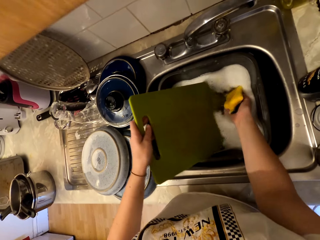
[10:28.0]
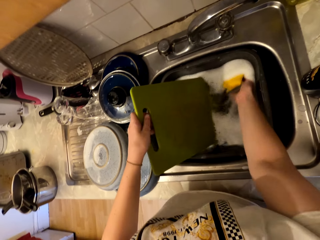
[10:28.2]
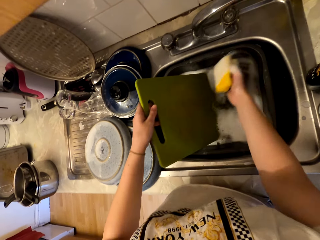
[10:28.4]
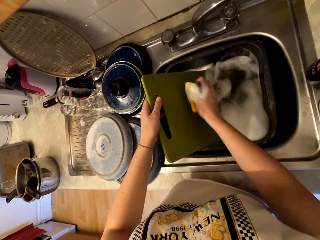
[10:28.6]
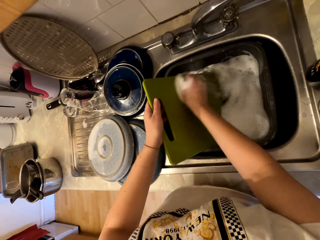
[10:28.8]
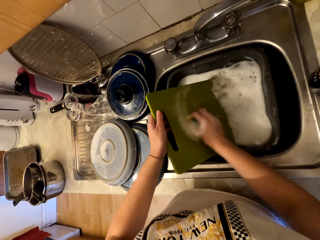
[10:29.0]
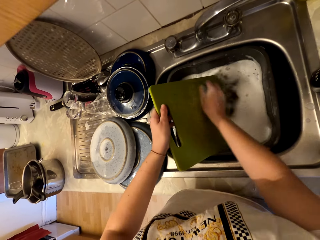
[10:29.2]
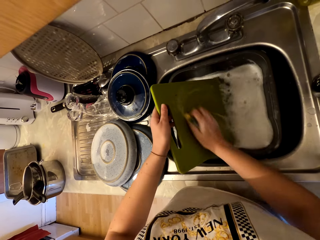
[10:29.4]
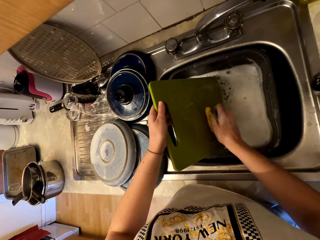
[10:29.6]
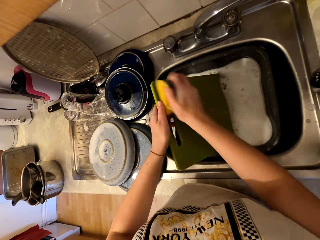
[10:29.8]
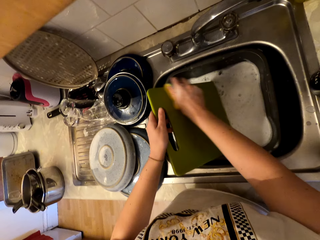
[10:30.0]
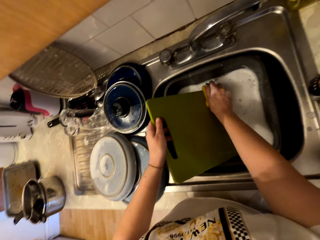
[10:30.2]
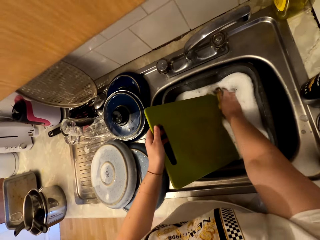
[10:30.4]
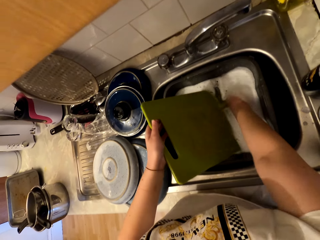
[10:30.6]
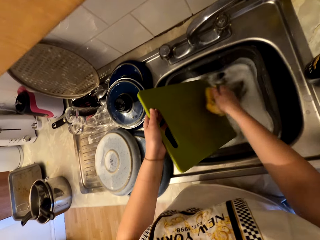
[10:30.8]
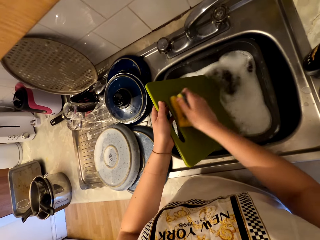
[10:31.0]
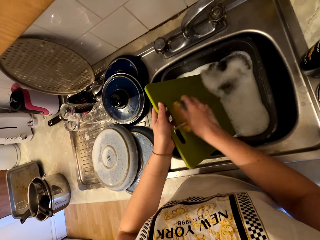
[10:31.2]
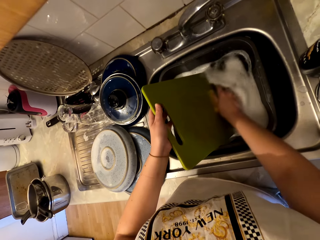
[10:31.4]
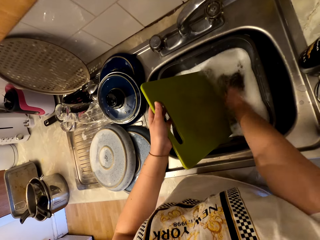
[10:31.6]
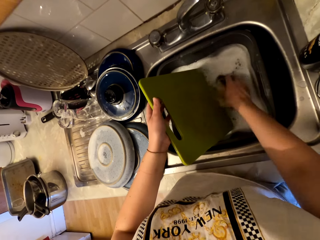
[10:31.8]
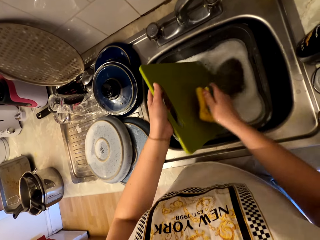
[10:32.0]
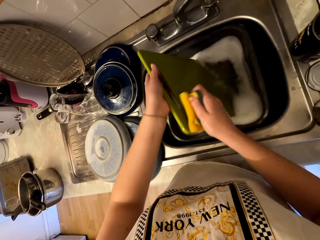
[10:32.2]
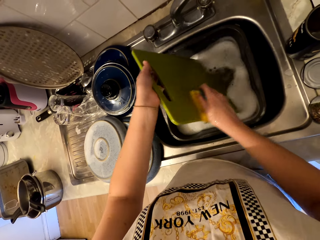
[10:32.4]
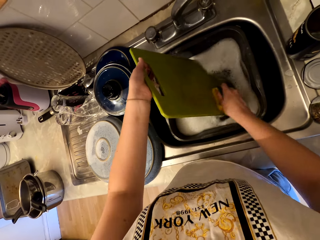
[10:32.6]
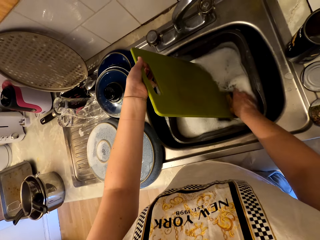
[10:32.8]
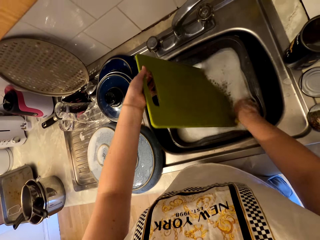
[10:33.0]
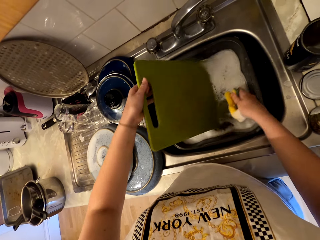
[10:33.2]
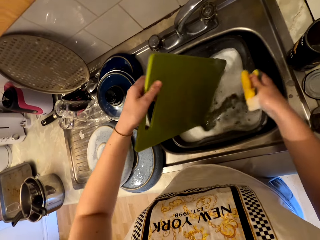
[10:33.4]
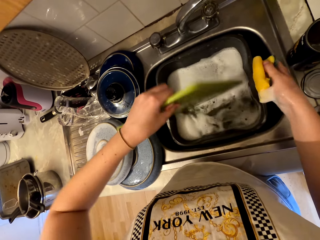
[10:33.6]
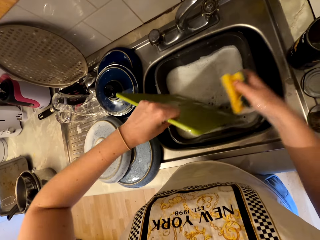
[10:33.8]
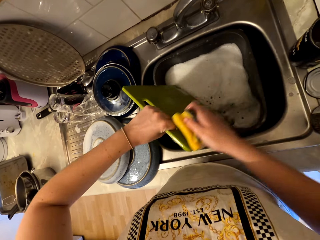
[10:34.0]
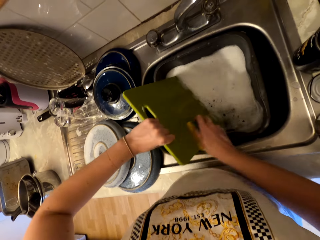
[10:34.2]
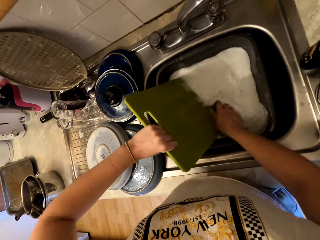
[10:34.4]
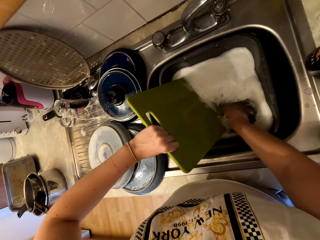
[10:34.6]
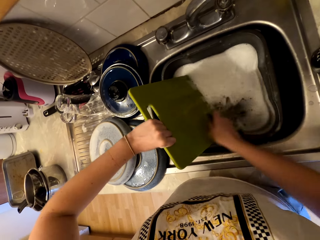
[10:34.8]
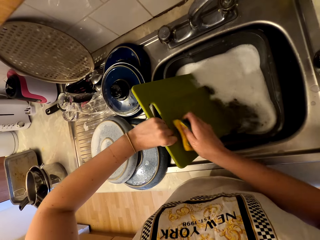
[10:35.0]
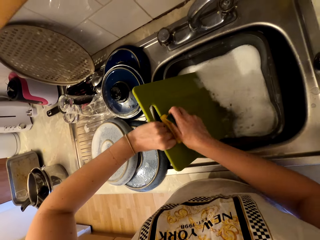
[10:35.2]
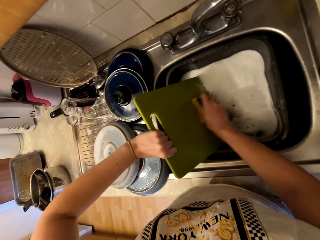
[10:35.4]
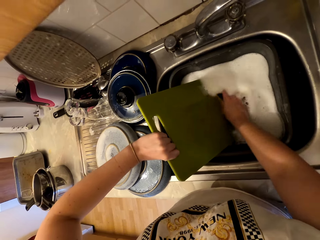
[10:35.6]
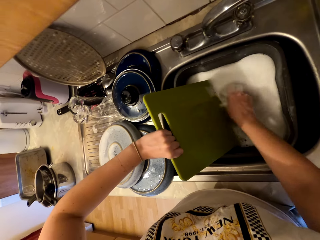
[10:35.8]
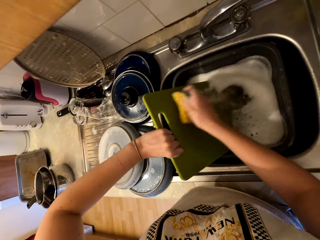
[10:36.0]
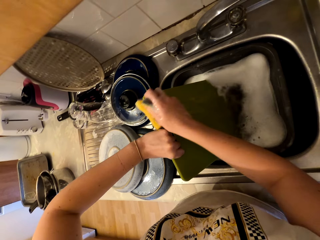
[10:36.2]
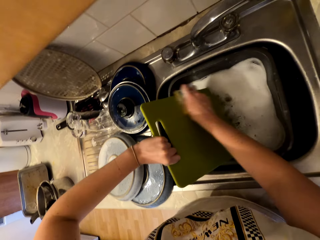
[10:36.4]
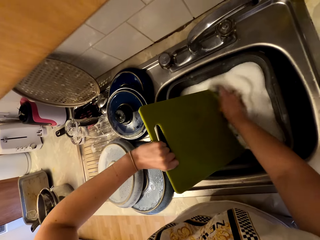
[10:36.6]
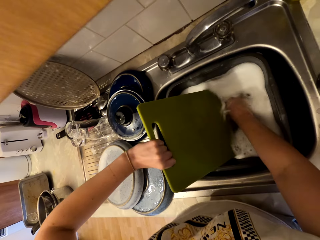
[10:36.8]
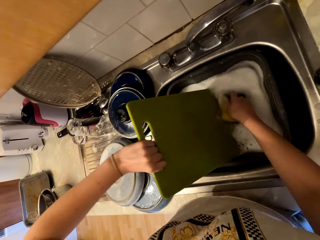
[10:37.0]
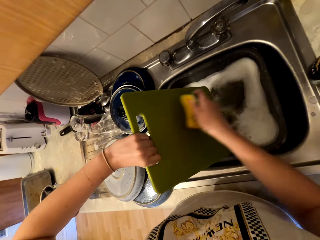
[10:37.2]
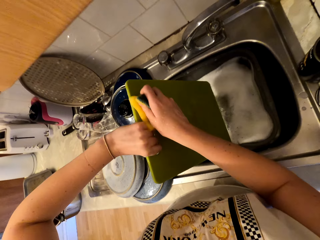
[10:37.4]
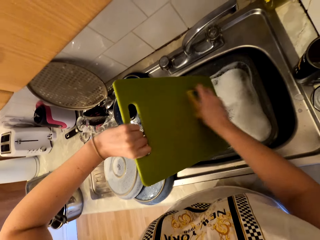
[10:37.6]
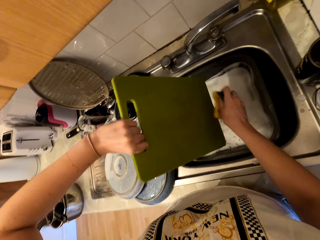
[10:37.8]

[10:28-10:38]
The camera wearer turns the chopping board. They scrub the chopping board.

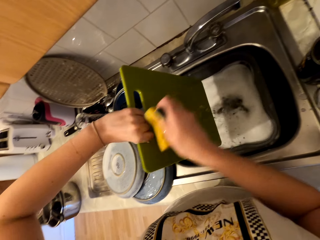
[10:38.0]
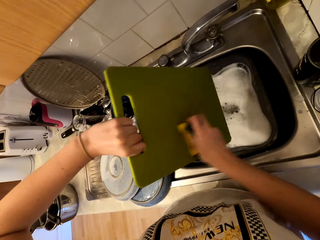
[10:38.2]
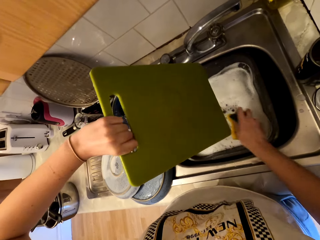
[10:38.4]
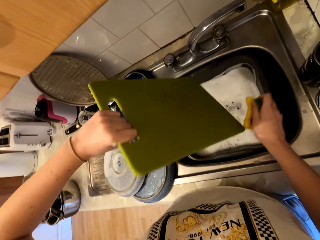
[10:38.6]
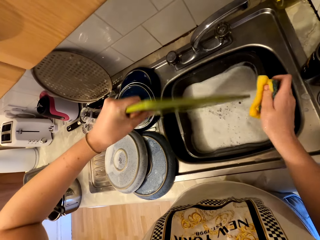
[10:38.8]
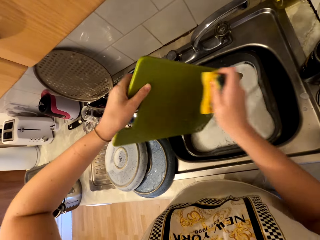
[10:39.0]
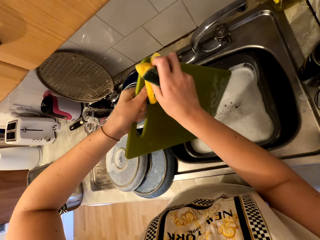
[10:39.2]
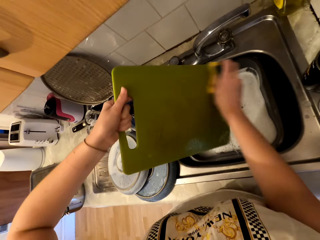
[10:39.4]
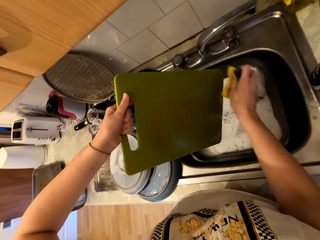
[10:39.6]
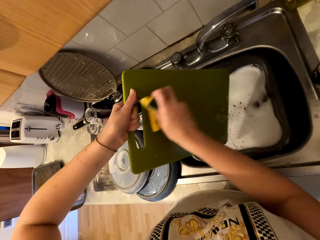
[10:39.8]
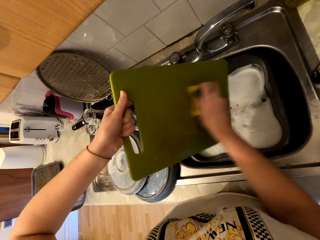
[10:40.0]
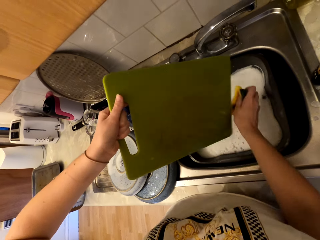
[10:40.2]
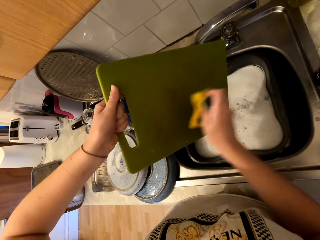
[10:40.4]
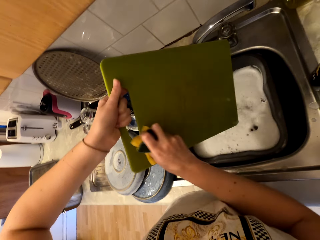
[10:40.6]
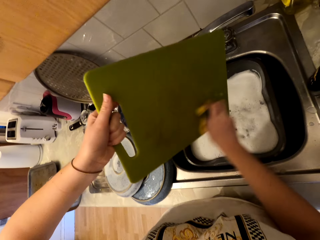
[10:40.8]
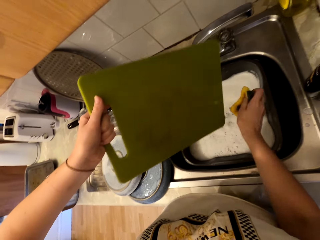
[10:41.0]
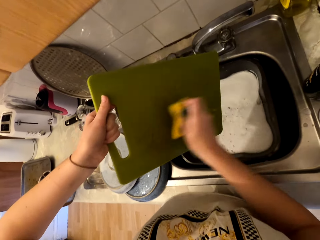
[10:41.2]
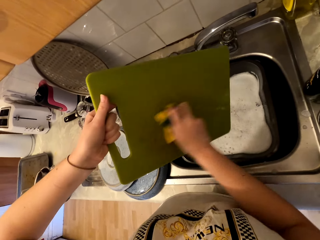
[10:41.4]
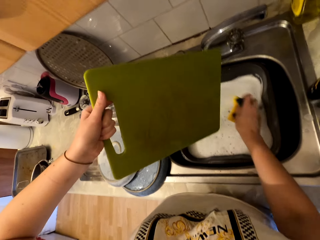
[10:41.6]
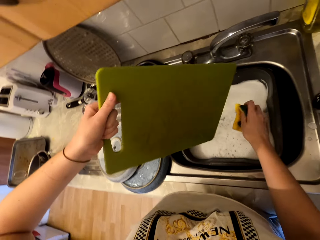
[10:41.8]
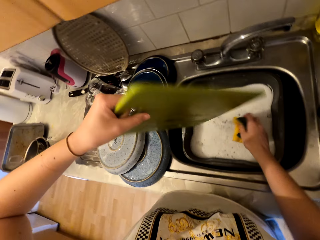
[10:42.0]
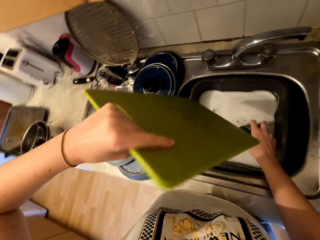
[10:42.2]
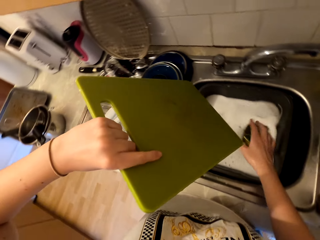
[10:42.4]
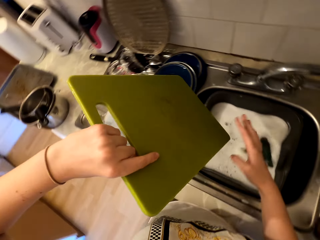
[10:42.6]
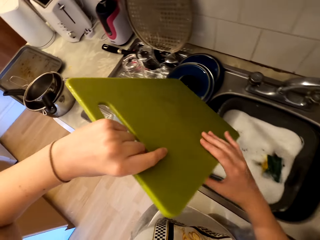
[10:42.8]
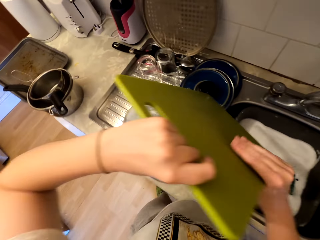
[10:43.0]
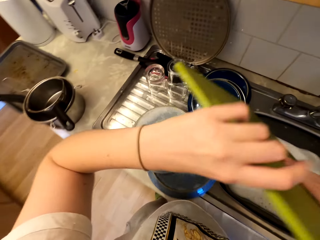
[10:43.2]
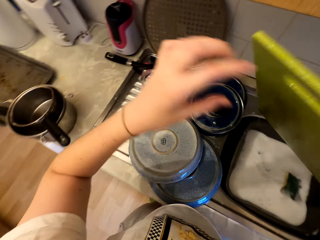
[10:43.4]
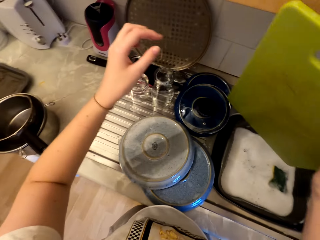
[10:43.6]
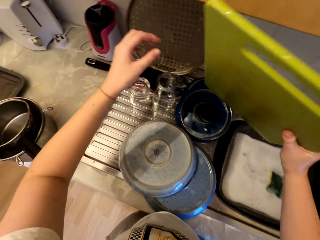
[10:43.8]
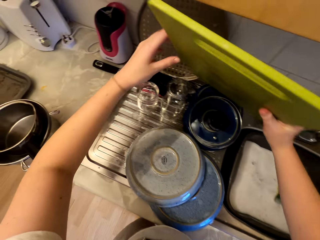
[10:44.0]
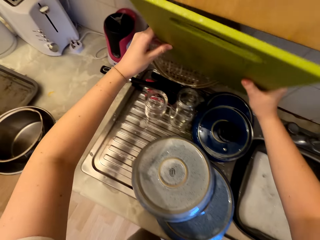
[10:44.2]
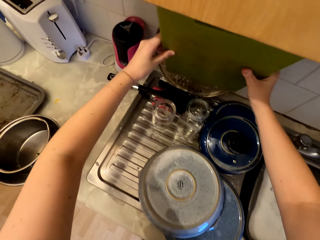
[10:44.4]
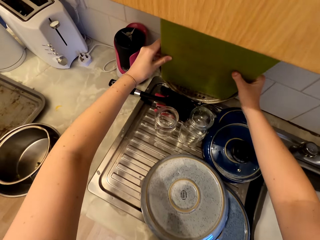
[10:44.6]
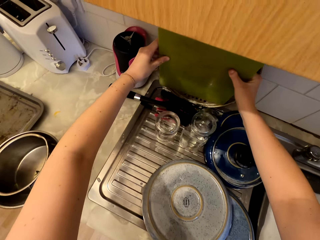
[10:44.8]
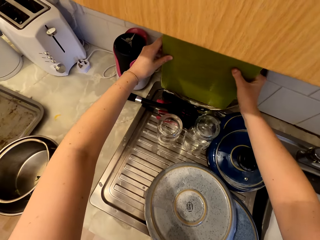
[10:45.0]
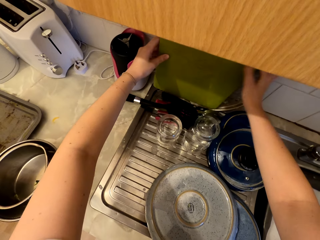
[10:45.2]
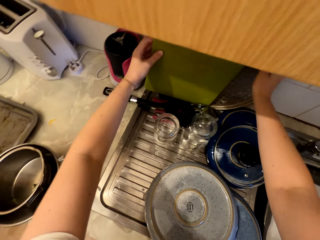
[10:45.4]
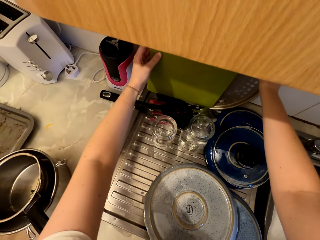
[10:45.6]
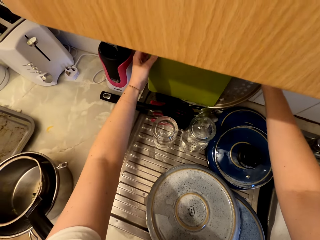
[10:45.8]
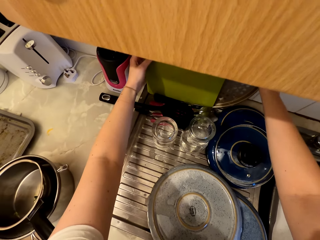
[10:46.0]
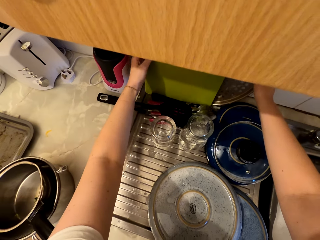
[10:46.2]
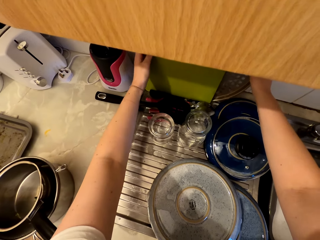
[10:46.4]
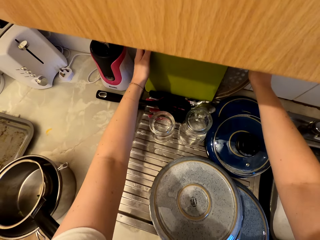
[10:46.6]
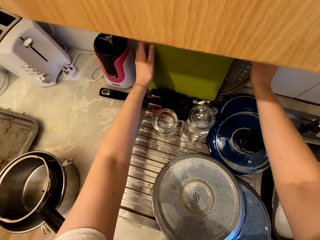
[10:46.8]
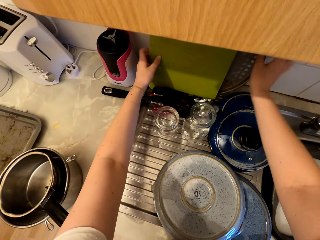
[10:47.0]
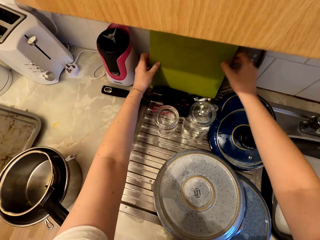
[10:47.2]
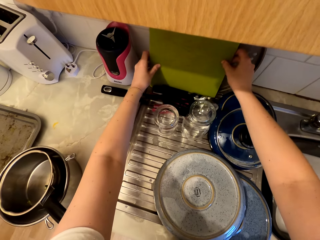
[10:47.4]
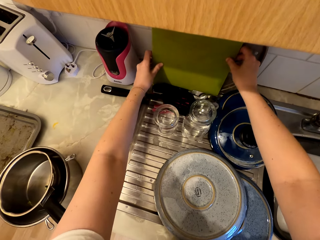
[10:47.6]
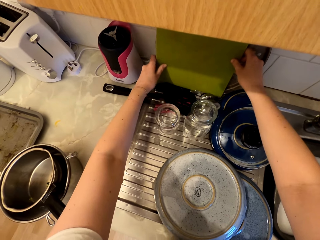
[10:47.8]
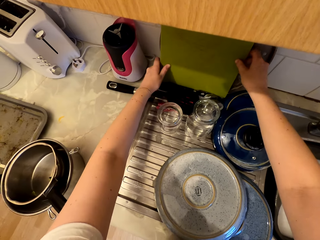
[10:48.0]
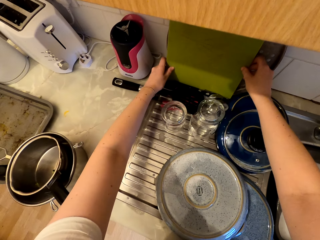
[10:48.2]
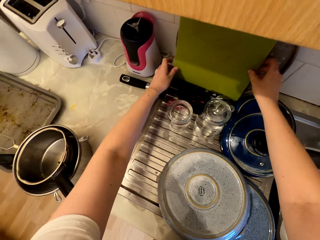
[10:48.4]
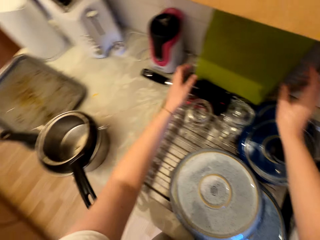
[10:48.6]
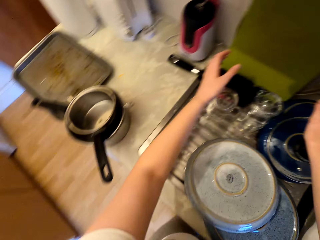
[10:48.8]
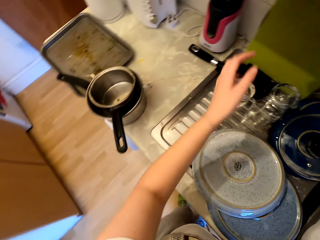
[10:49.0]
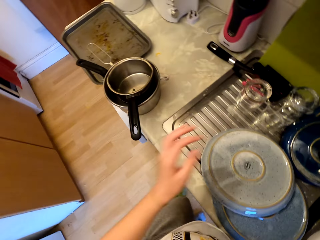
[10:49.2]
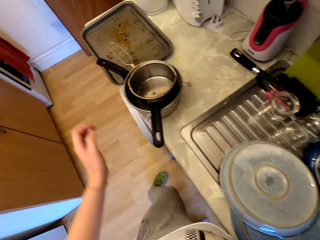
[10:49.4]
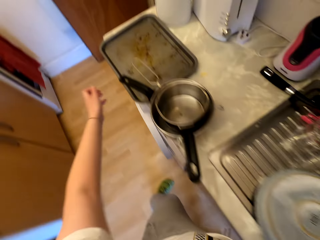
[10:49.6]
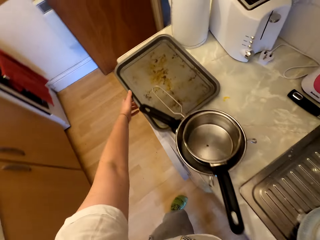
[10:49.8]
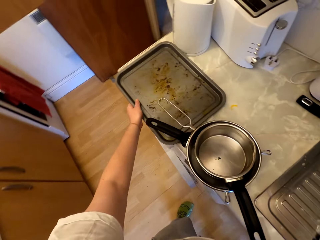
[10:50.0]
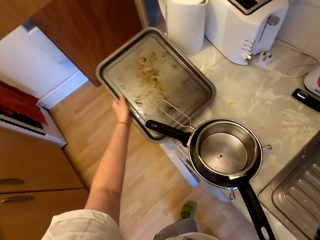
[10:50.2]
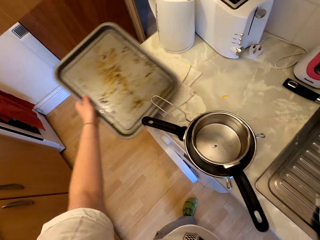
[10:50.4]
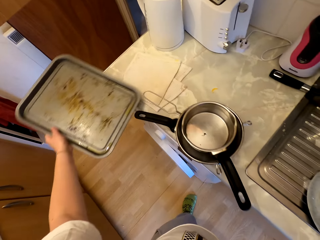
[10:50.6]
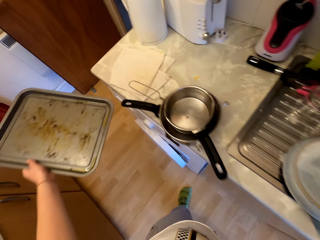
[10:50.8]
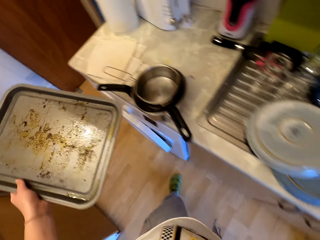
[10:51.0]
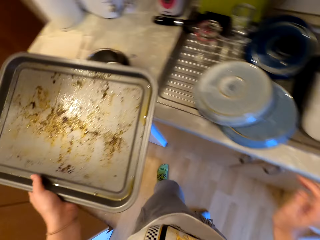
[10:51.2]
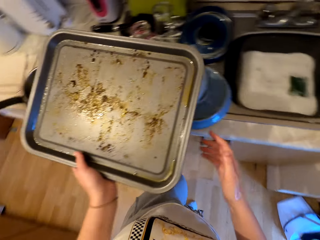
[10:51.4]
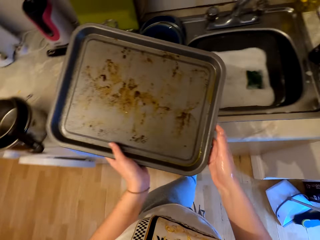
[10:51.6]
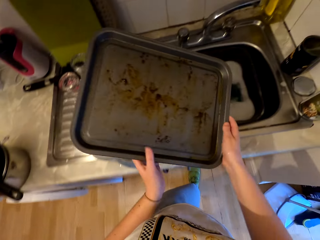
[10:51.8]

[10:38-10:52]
The camera wearer turns the chopping board. They scrub the chopping board, turn the chopping board, and hold the chopping board with the right hand. They hang the chopping board on the counter. They pick up the tray from the counter.
